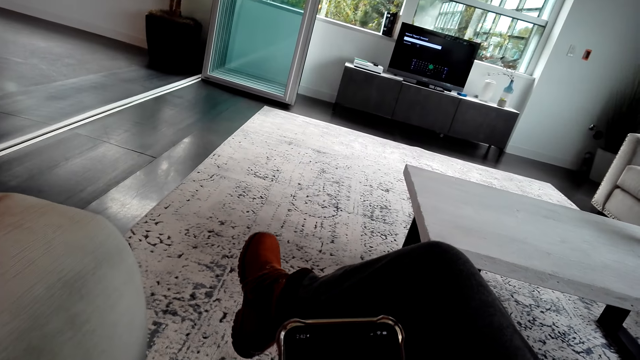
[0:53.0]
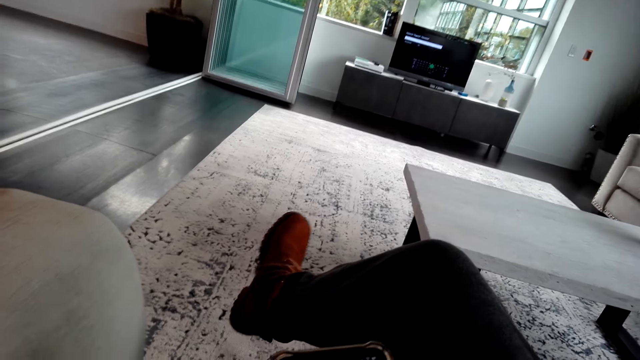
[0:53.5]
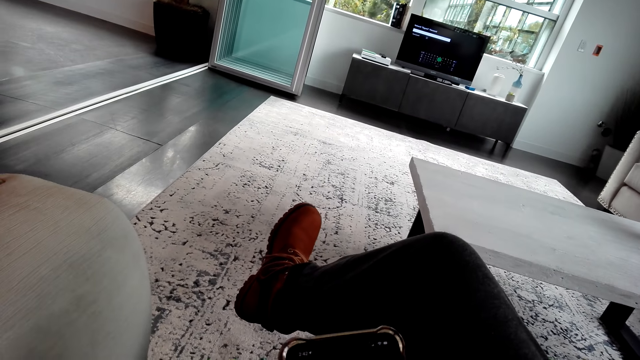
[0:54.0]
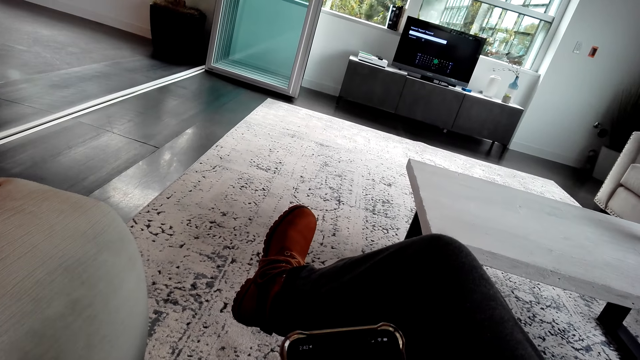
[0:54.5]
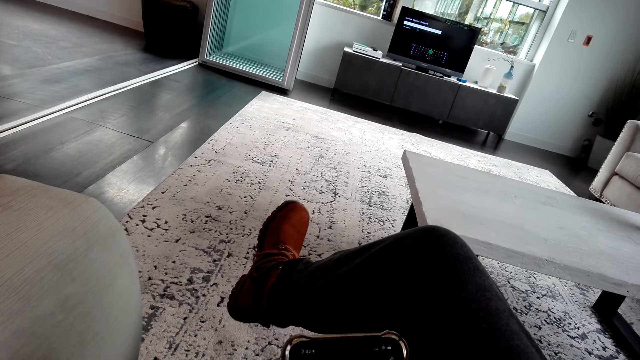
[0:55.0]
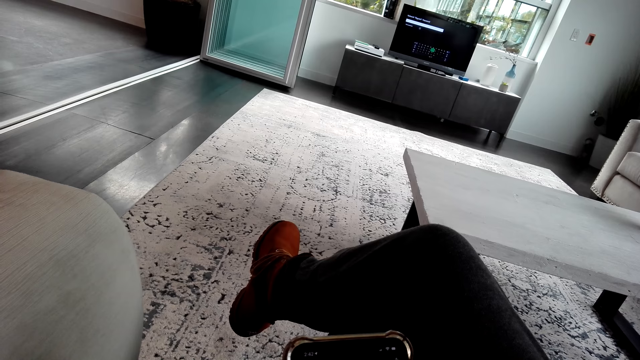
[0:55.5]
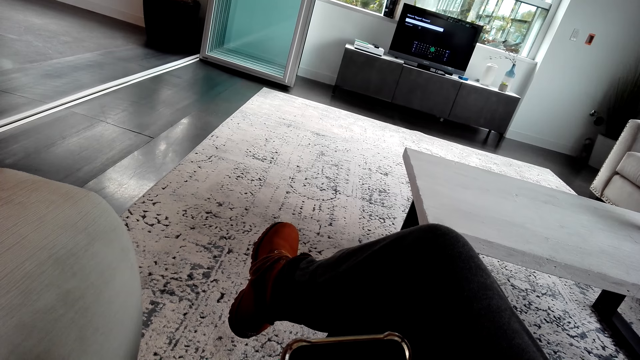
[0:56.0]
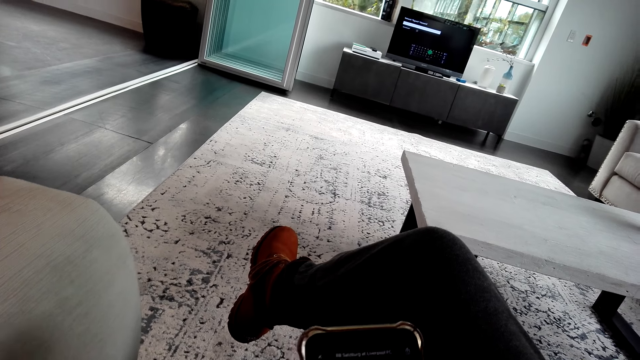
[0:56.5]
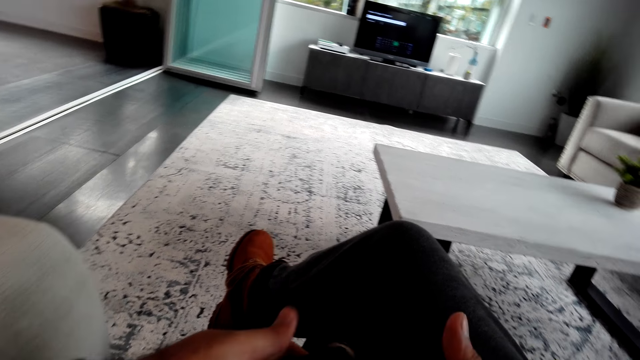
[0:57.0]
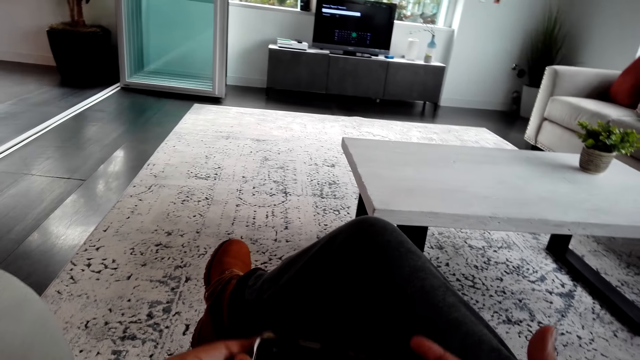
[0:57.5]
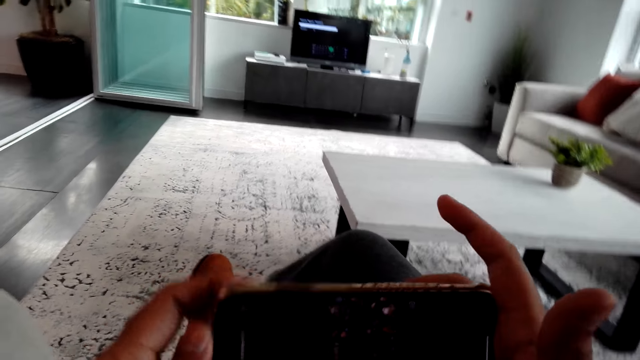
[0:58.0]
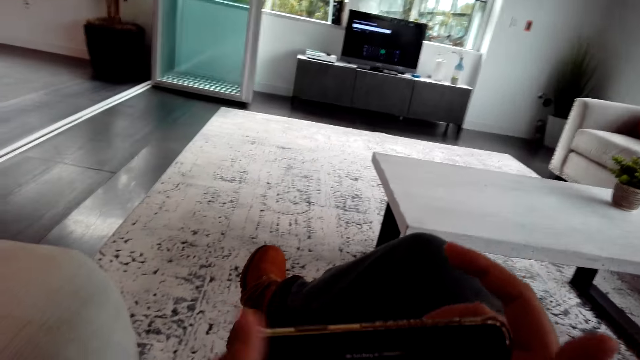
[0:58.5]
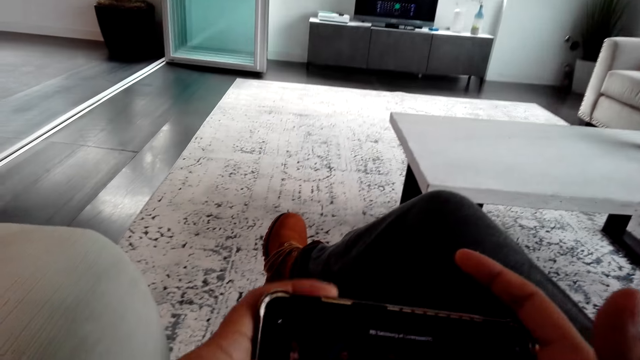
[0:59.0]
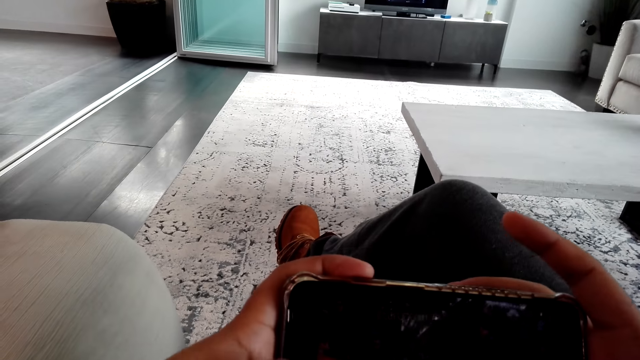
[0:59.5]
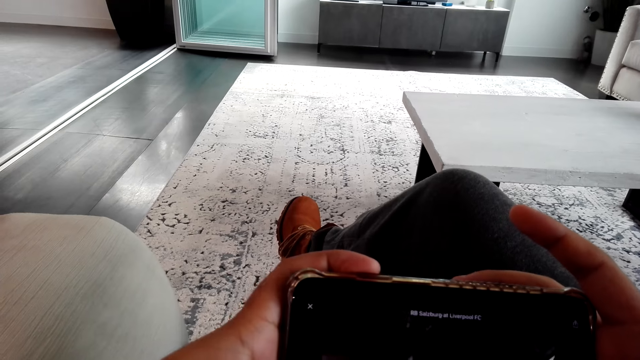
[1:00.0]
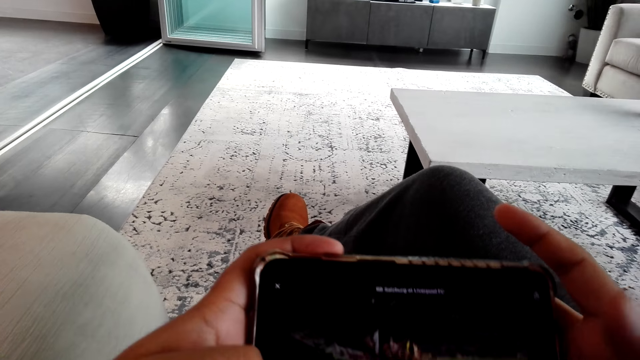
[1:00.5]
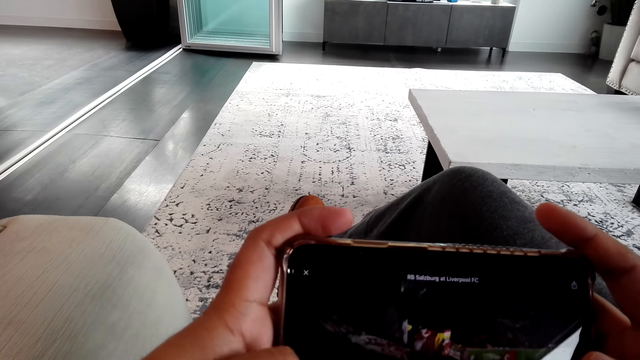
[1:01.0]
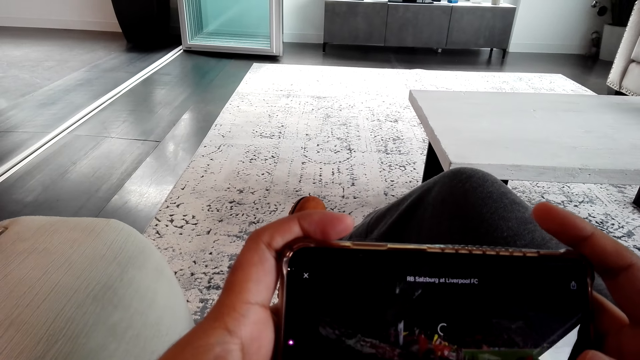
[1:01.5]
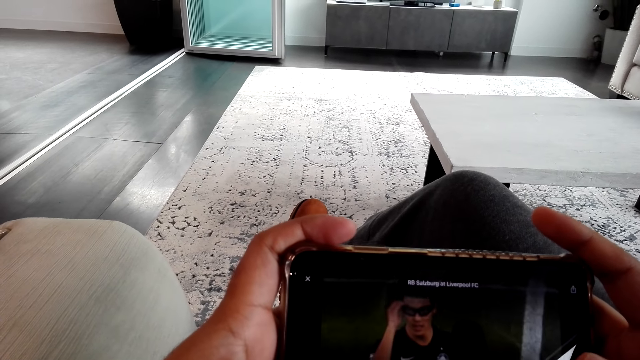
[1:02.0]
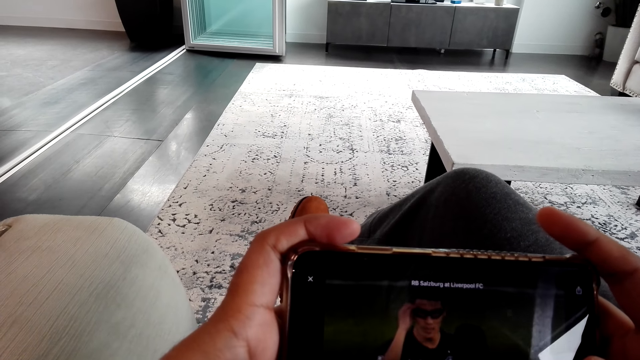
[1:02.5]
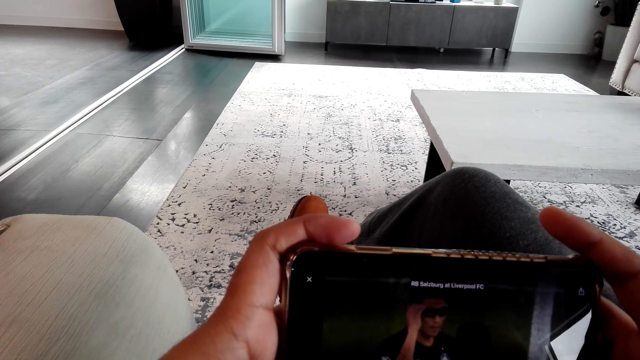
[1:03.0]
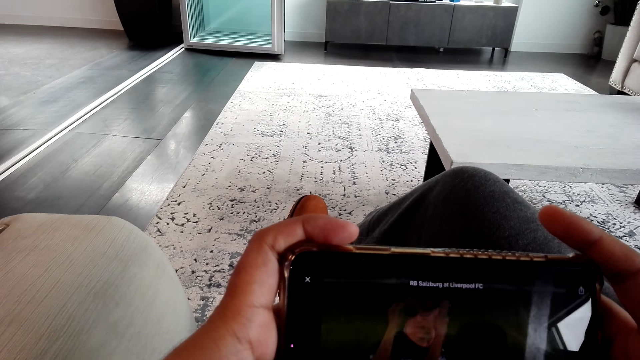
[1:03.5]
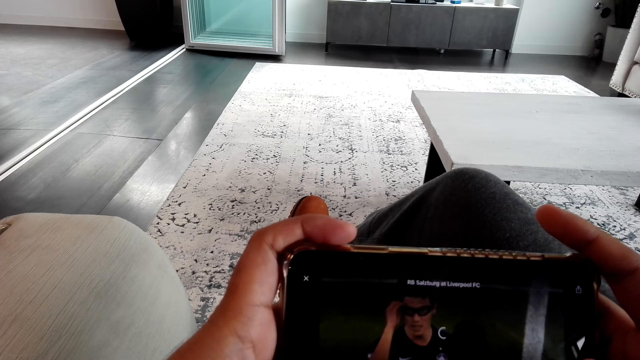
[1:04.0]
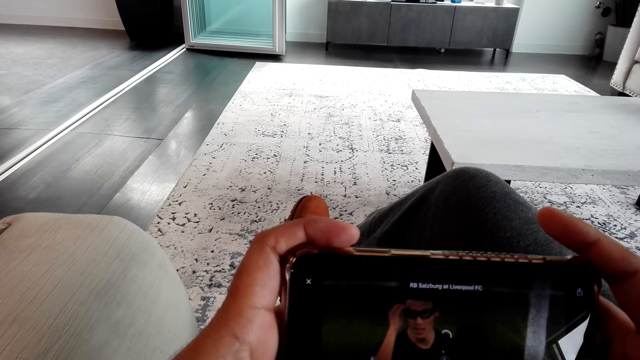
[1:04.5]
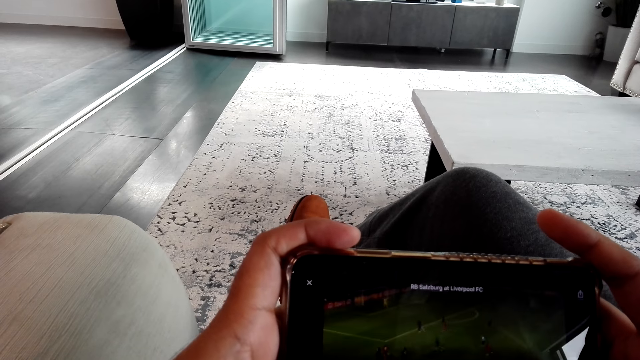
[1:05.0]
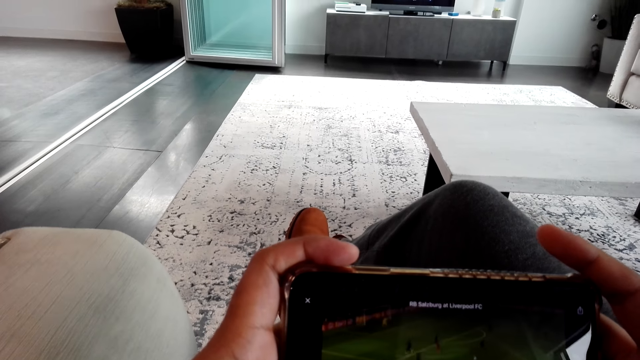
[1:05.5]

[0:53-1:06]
The camera wearer turns the phone. They watch a video on the phone and swipe on the phone's screen.

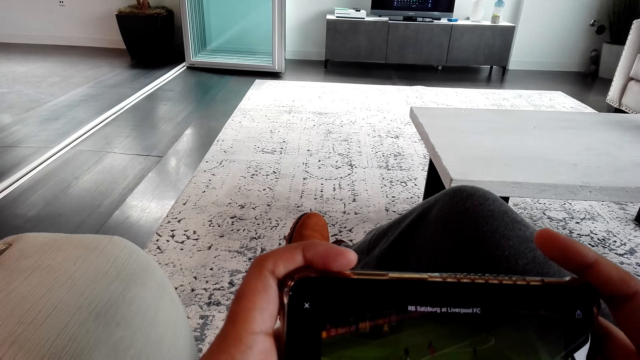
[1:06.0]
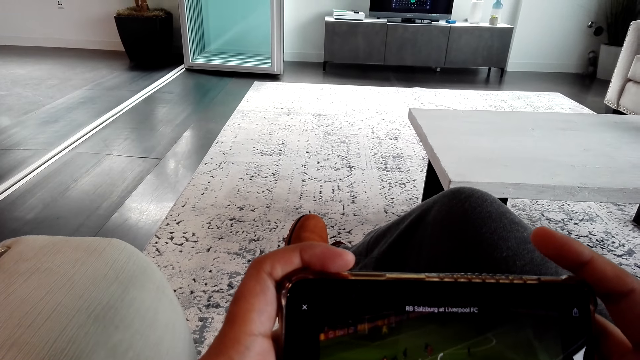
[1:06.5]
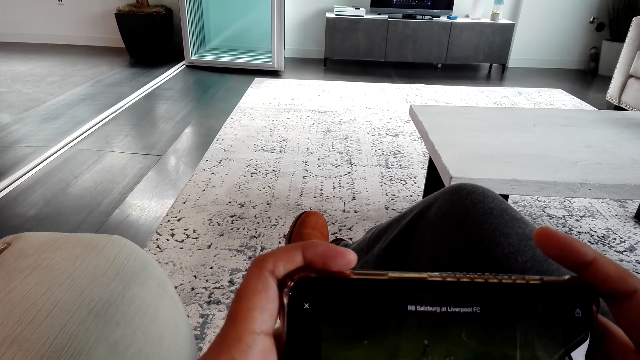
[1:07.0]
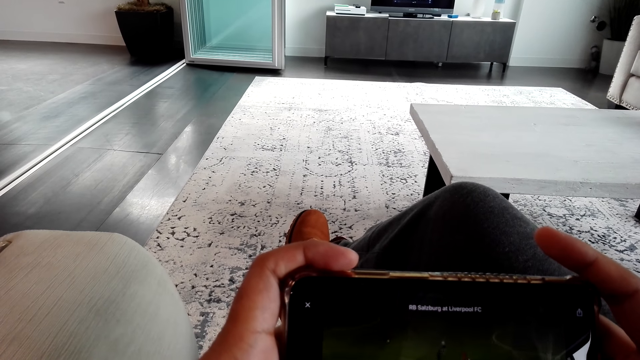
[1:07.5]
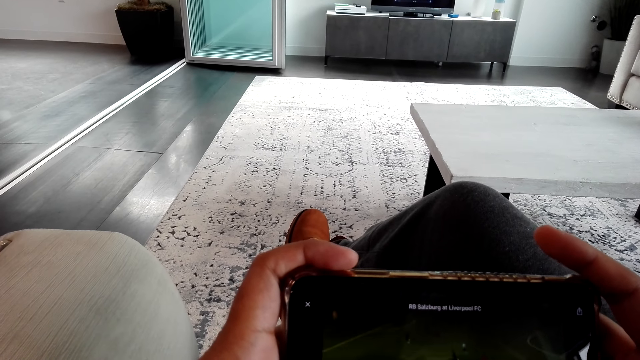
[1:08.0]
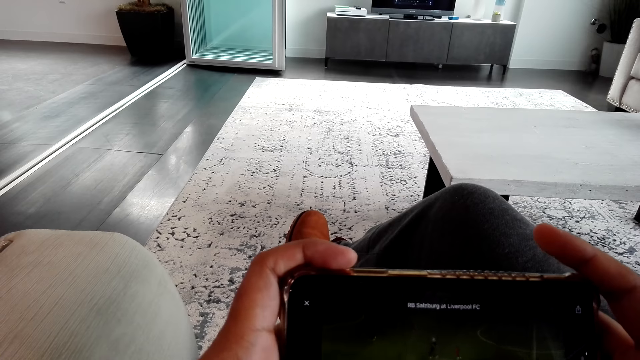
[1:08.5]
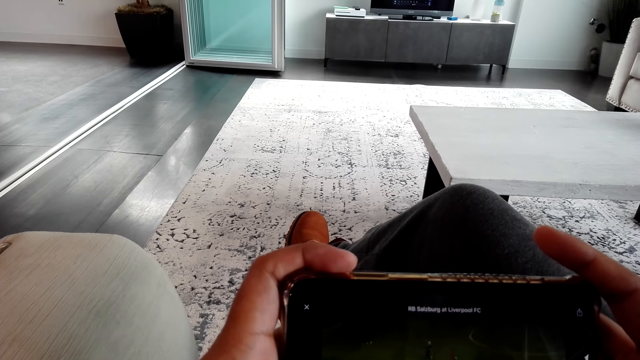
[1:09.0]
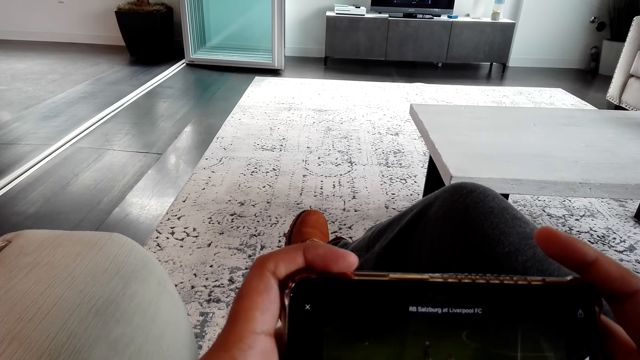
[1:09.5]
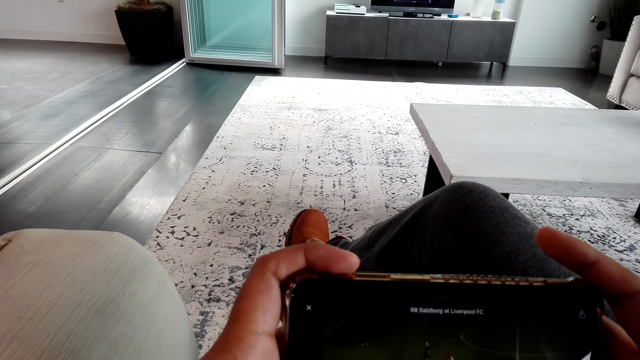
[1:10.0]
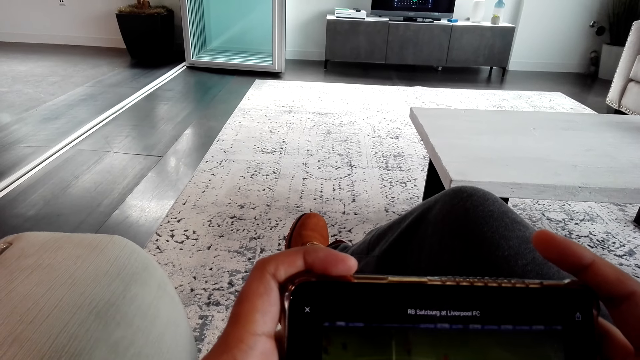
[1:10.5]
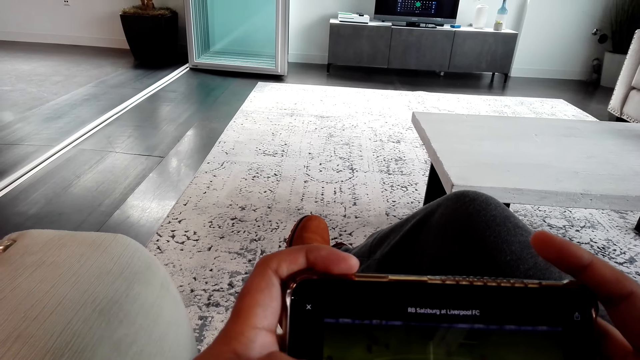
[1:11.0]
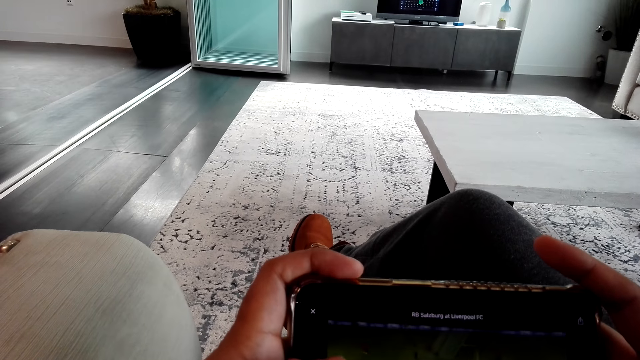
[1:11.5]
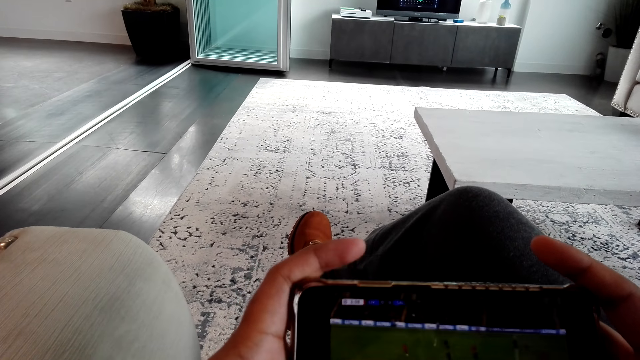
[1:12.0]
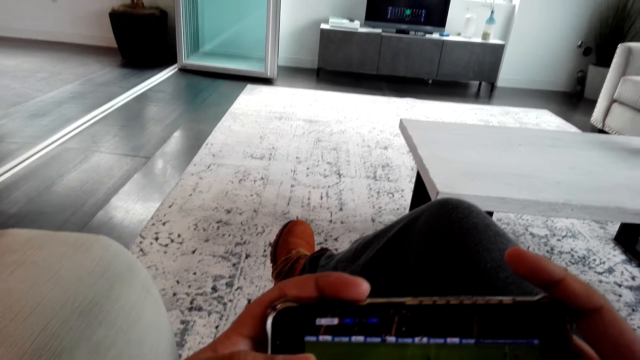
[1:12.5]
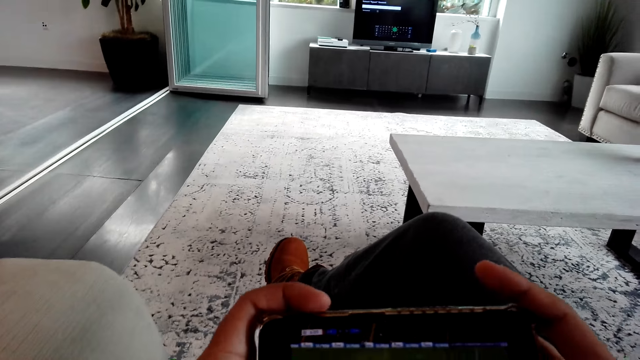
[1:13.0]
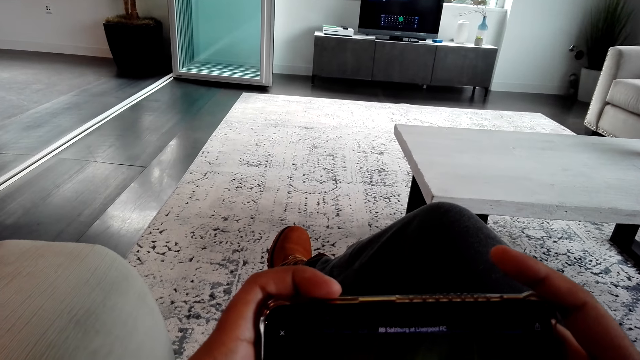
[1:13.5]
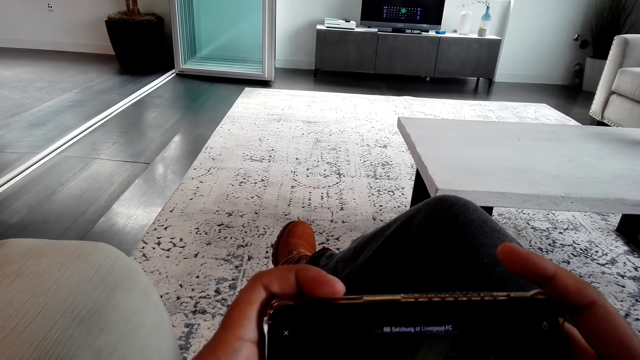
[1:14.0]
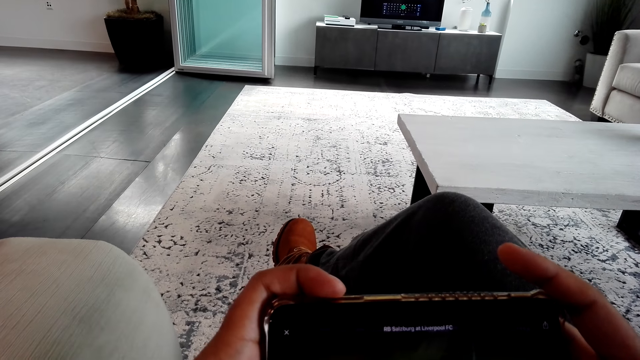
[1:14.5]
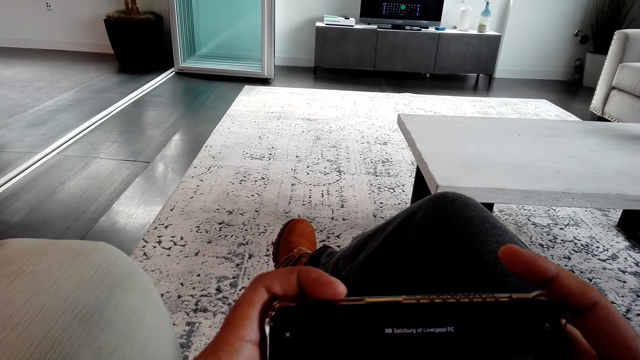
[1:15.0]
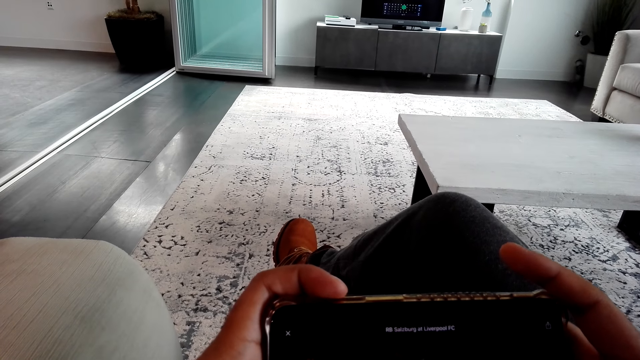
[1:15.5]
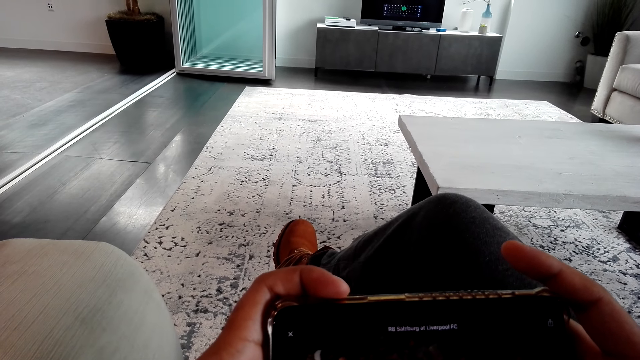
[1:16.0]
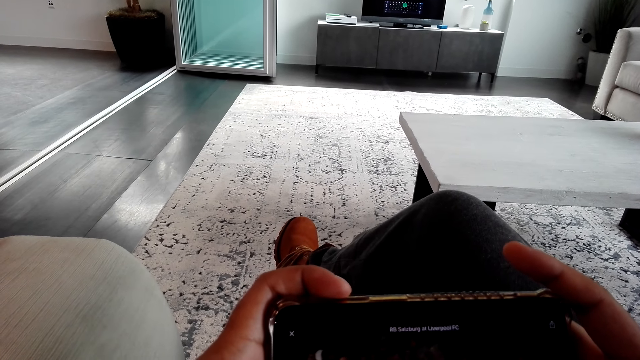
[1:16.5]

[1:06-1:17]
The camera wearer swipes on the phone's screen.
